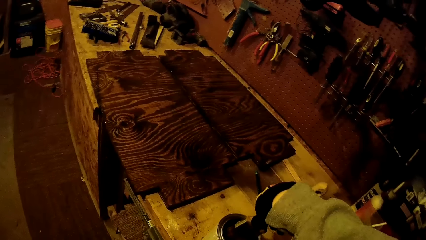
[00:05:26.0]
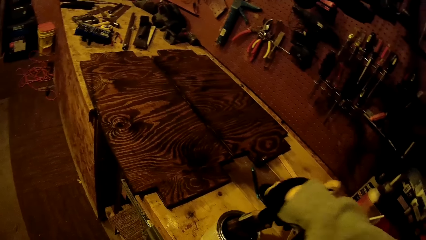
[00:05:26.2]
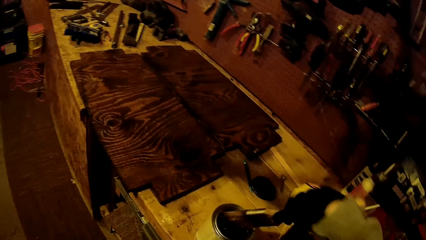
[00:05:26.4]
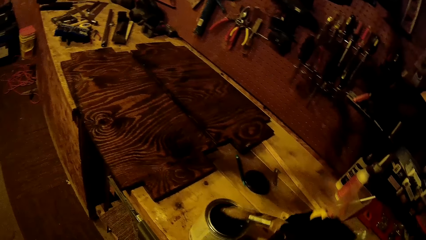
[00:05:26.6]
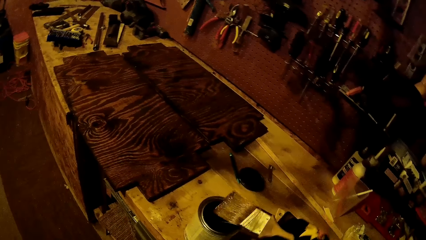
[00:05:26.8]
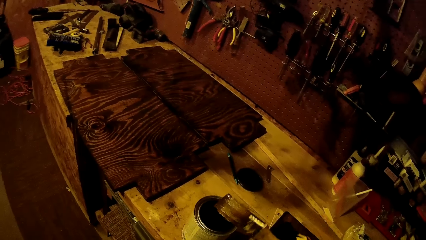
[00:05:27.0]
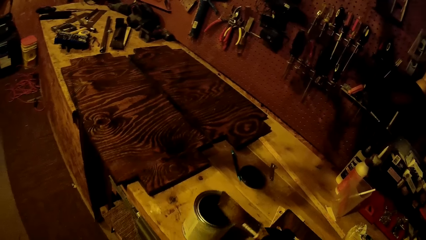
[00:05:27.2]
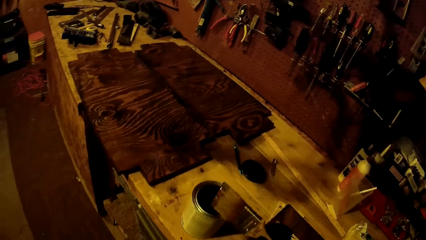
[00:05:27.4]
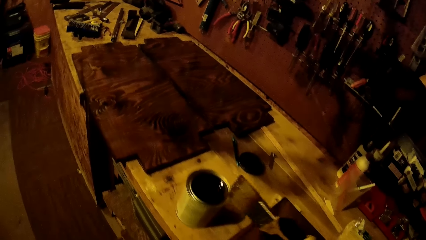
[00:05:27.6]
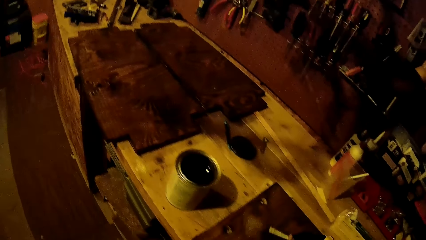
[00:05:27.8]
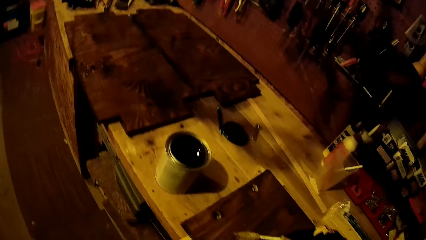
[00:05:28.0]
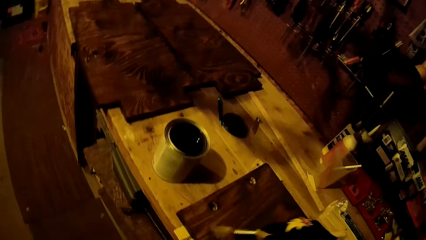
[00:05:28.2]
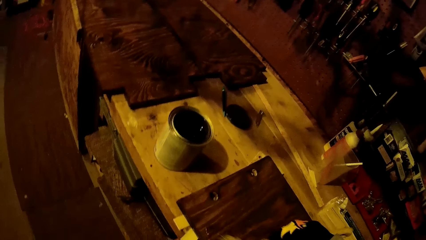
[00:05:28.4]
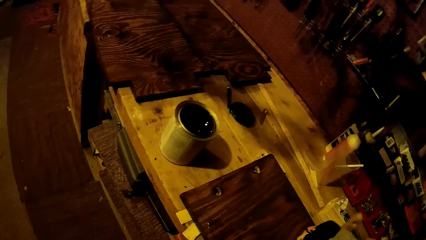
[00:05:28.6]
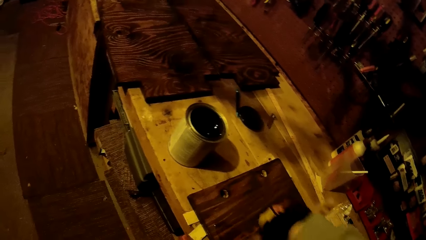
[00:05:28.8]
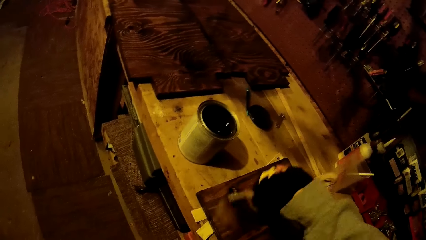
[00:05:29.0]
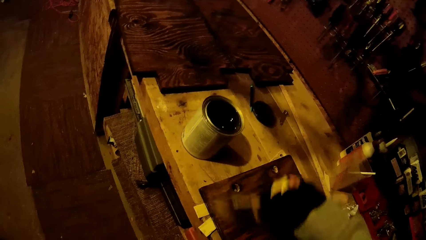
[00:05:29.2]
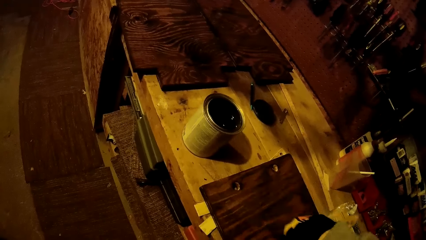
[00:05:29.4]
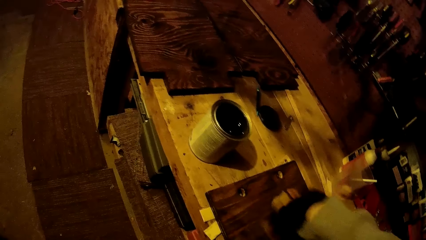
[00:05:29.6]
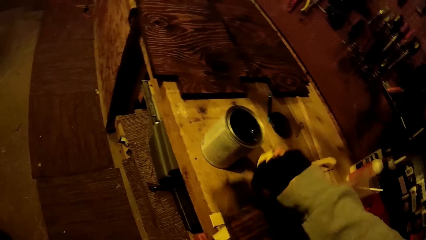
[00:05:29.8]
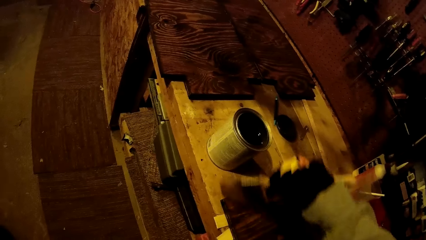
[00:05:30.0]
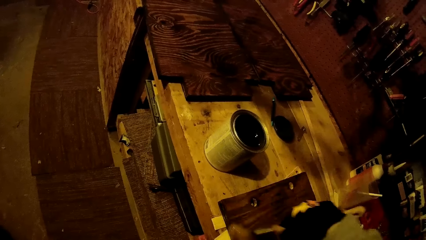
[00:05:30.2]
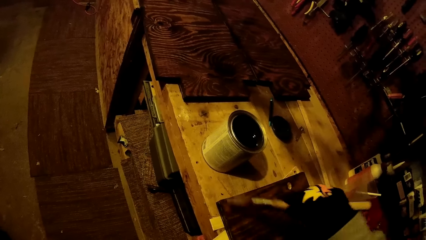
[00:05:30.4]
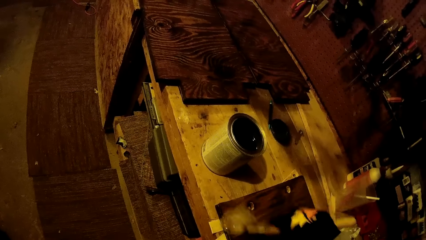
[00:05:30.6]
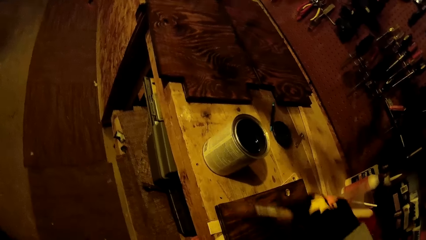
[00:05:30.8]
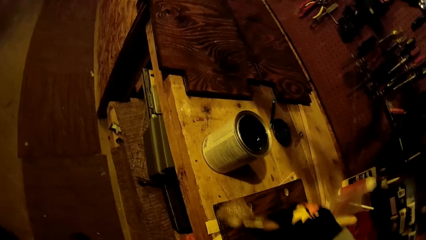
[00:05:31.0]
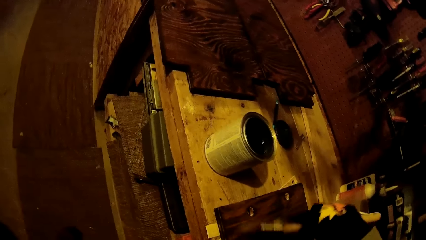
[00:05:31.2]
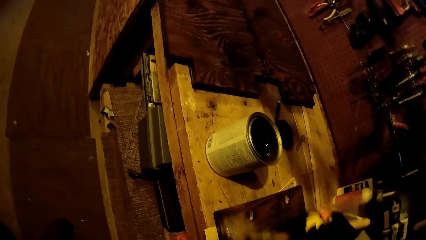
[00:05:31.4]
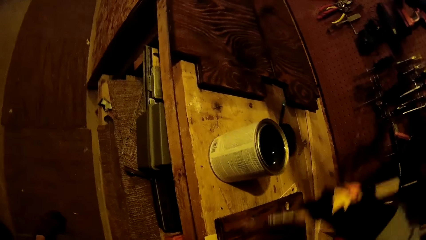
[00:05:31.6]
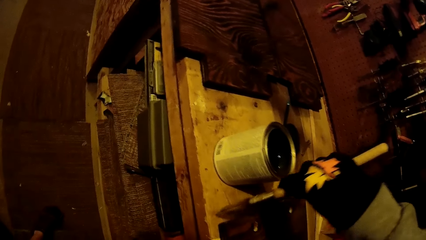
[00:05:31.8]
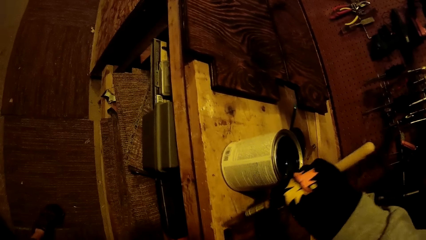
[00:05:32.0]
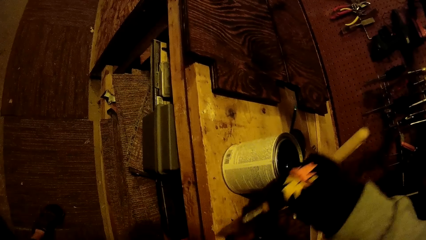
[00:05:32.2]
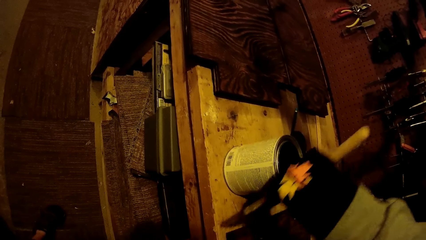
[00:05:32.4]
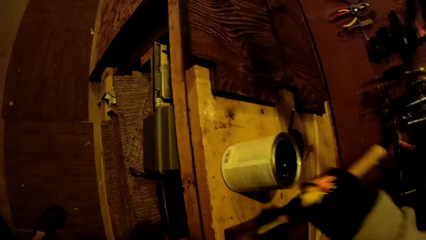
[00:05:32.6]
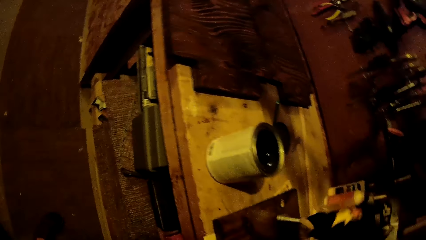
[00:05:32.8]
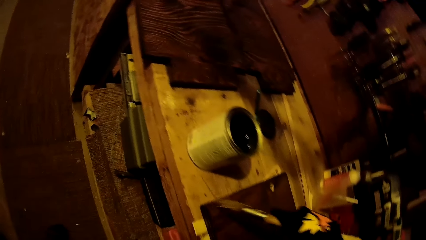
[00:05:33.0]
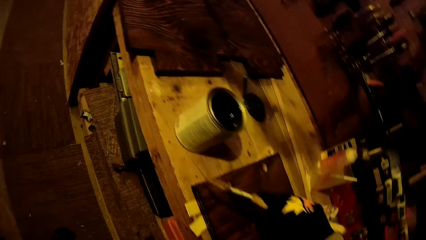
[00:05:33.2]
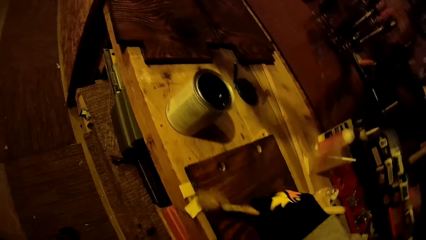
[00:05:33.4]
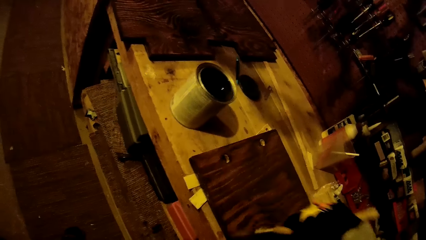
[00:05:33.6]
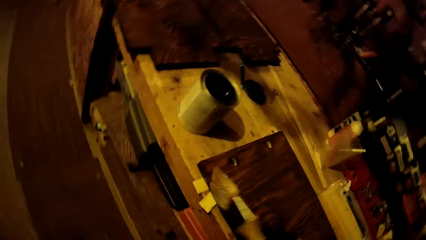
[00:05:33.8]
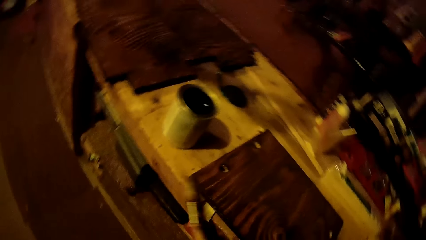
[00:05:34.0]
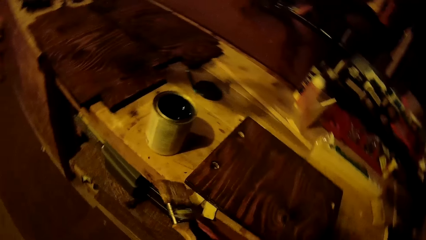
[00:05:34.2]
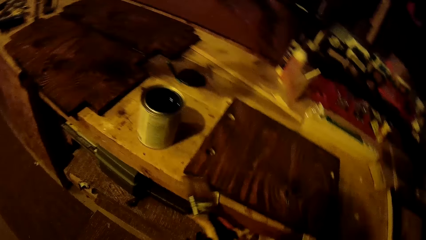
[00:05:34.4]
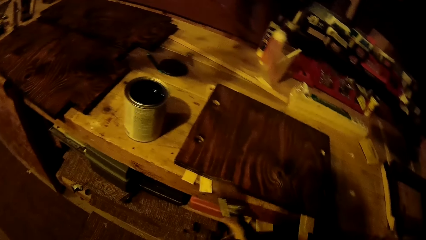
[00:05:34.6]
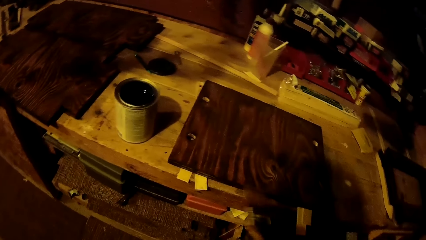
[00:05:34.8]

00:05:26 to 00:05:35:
The camera wearer dips the paintbrush in his gloved right hand in the wood stain on the work table. He paints the plank on the work table with the paintbrush in his gloved right hand.

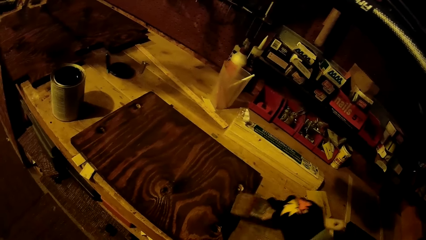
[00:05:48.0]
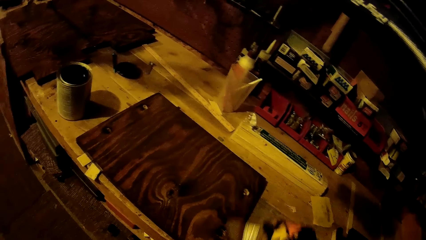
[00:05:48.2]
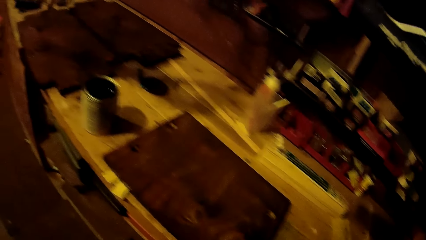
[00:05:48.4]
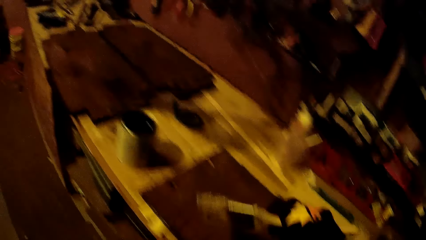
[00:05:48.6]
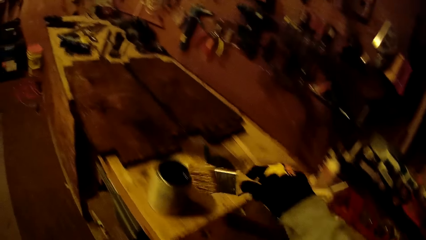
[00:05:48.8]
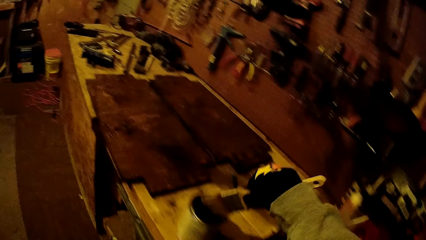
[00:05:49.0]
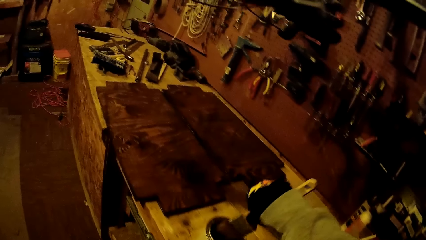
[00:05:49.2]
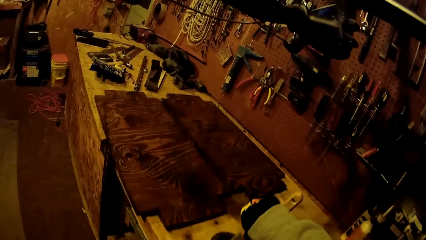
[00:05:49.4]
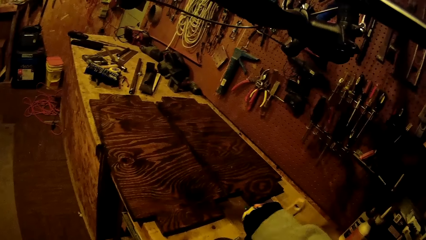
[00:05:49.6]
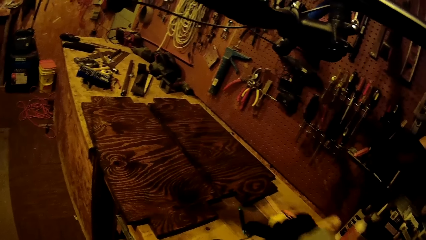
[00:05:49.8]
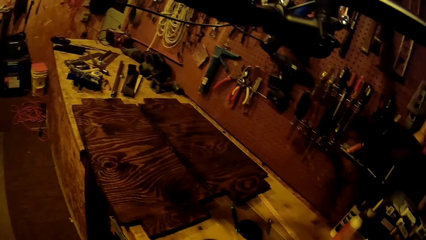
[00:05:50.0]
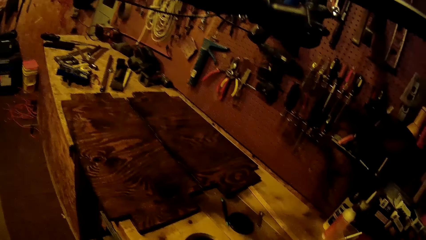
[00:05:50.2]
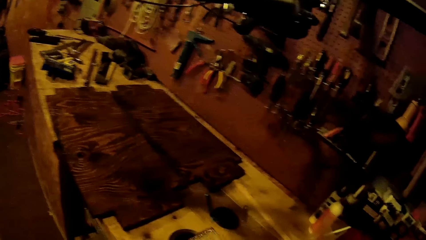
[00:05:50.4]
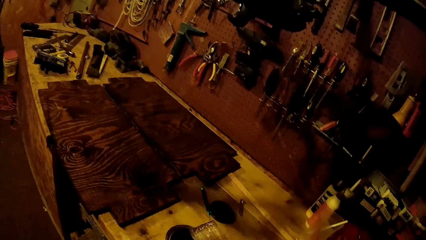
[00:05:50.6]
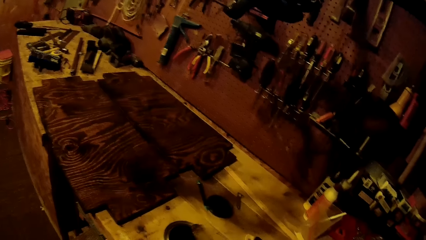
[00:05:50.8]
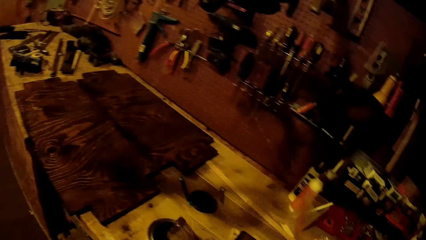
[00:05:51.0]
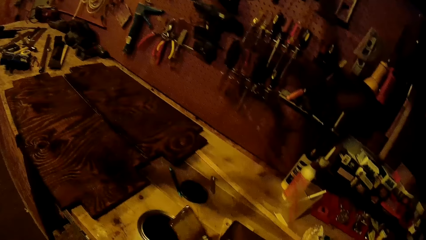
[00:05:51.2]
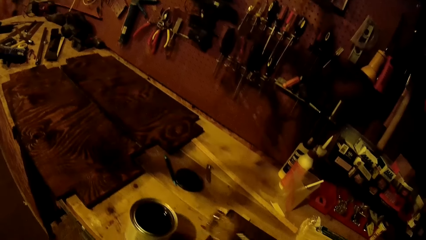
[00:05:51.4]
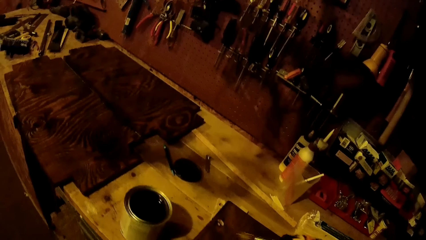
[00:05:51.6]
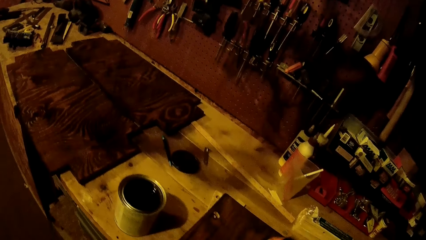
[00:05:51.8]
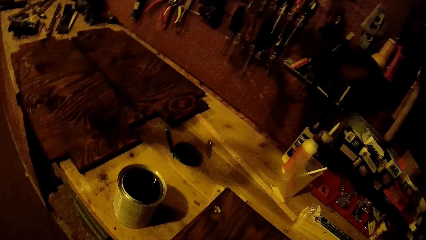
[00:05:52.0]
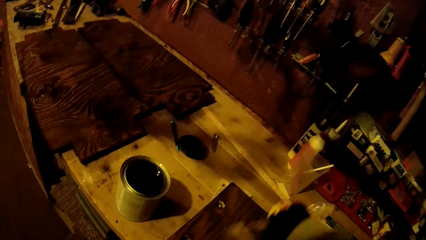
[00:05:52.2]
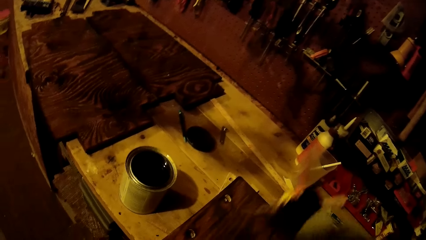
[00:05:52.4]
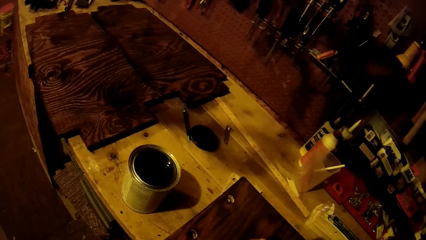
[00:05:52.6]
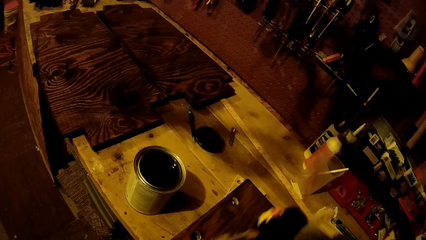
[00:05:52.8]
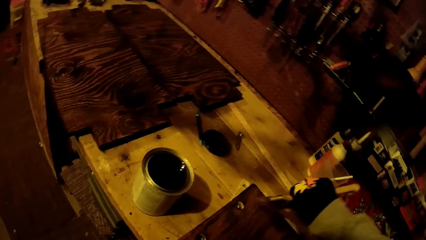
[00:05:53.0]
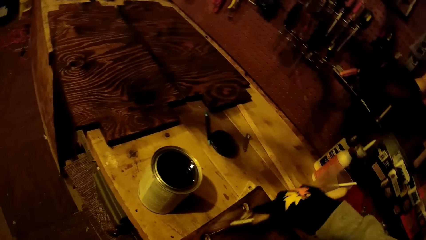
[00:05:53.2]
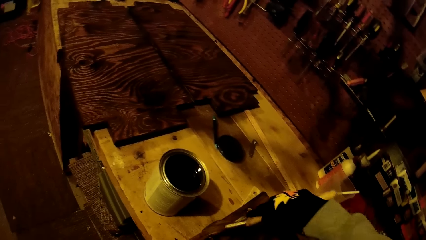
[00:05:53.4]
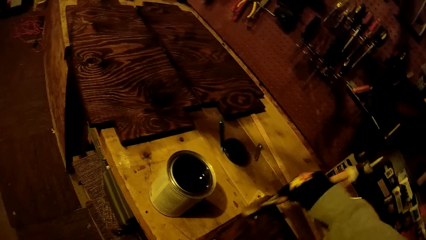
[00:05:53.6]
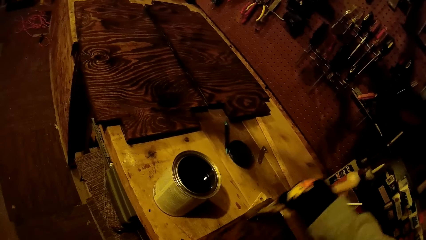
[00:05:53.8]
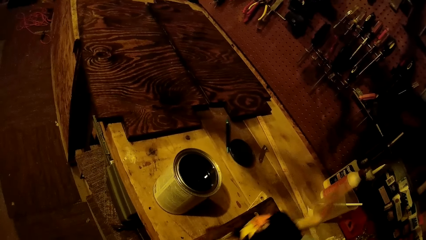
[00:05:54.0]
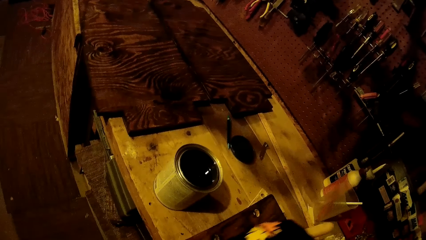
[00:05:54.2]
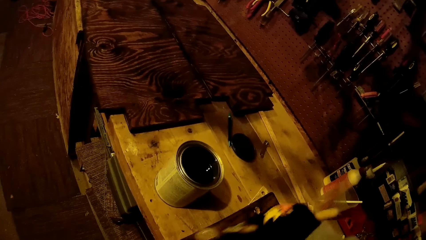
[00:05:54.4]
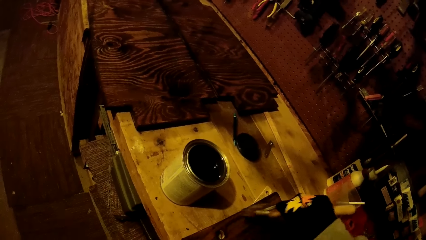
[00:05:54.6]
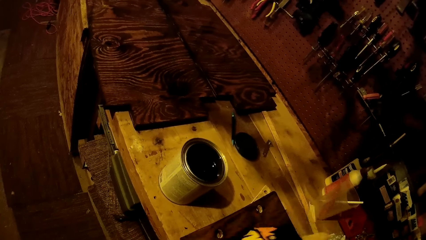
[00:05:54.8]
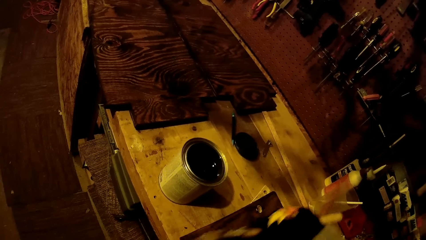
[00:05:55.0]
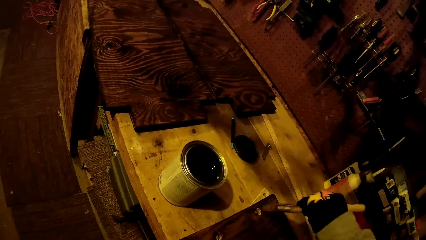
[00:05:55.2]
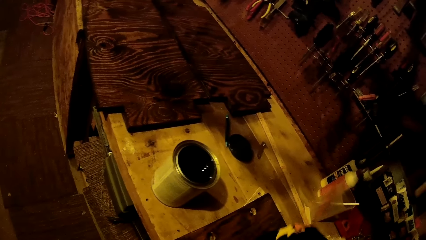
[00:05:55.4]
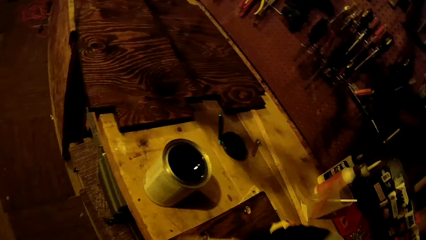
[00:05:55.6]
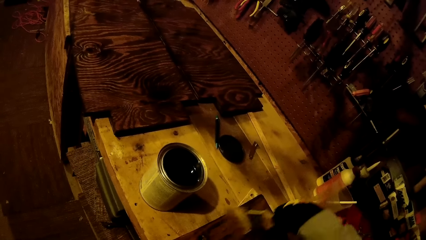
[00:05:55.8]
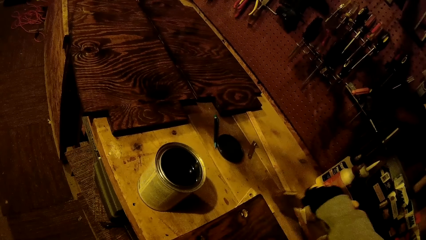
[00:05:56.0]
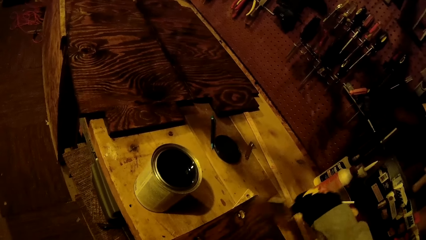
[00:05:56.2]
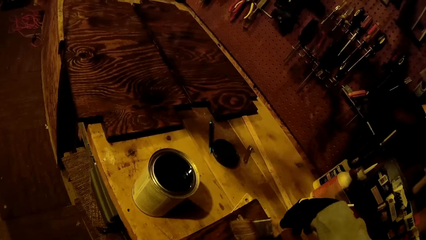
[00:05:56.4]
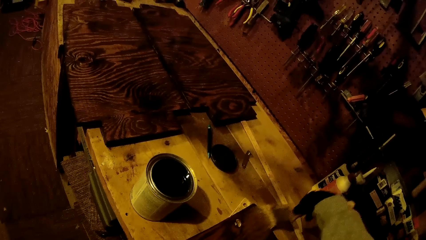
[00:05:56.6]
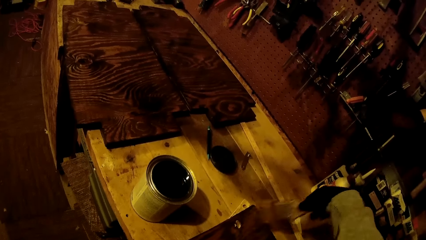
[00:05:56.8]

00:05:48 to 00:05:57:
The camera wearer dips the paintbrush in his gloved right hand in the wood stain on the work table. He paints the plank on the work table with the paintbrush in his gloved right hand.
